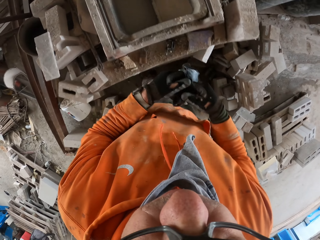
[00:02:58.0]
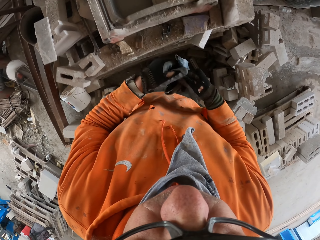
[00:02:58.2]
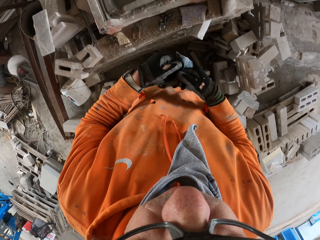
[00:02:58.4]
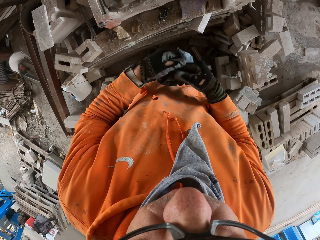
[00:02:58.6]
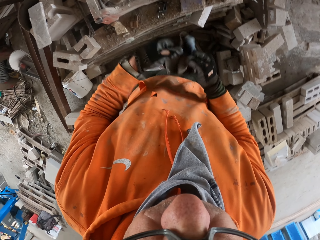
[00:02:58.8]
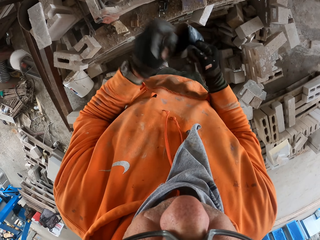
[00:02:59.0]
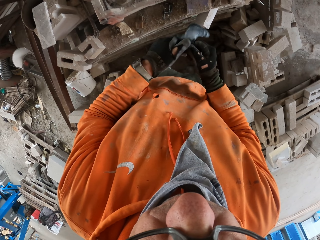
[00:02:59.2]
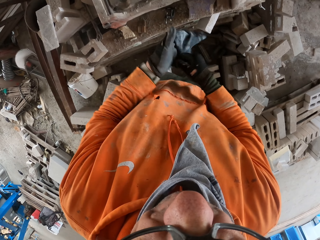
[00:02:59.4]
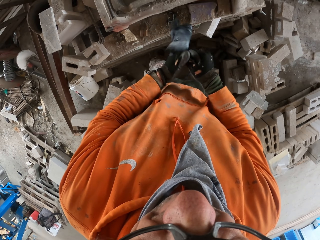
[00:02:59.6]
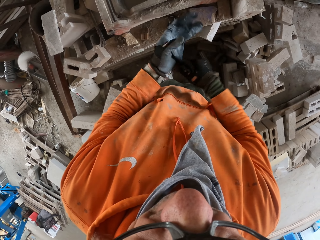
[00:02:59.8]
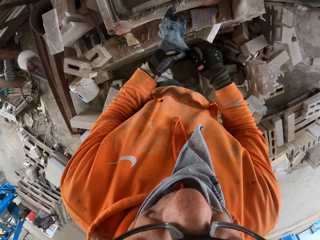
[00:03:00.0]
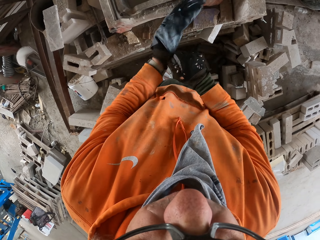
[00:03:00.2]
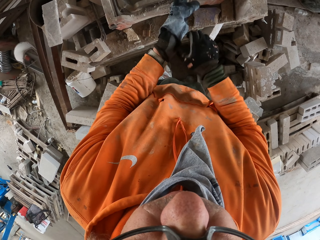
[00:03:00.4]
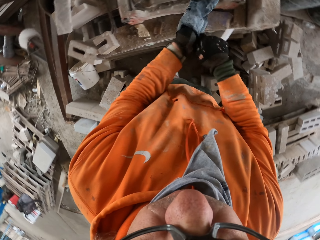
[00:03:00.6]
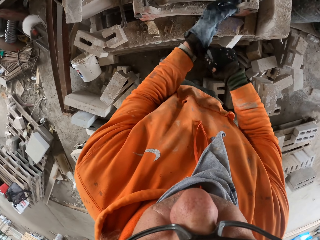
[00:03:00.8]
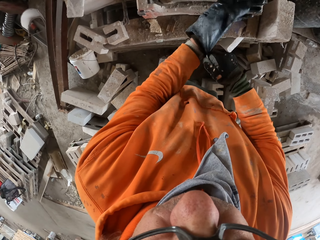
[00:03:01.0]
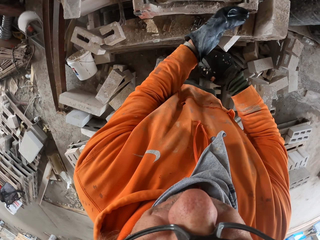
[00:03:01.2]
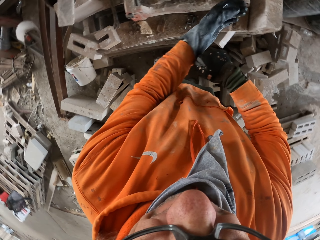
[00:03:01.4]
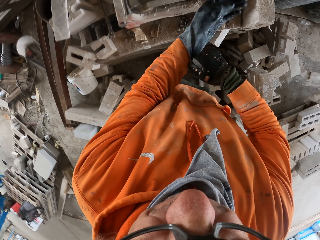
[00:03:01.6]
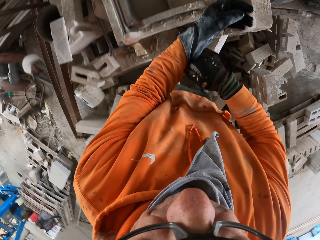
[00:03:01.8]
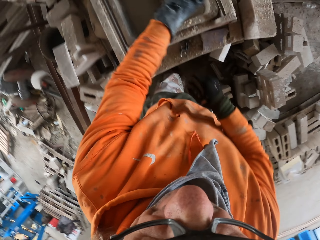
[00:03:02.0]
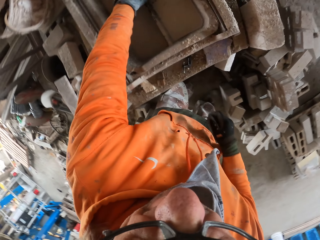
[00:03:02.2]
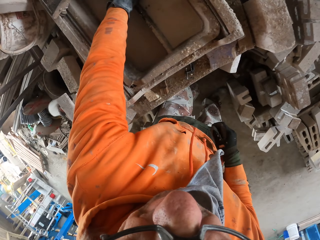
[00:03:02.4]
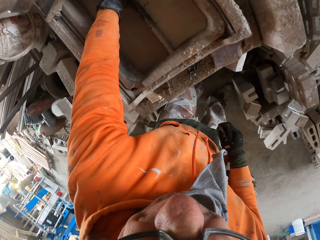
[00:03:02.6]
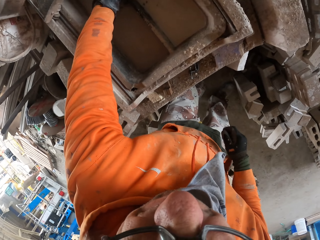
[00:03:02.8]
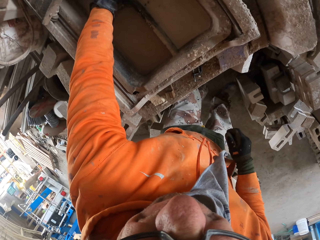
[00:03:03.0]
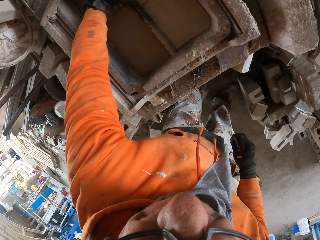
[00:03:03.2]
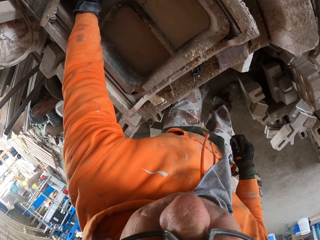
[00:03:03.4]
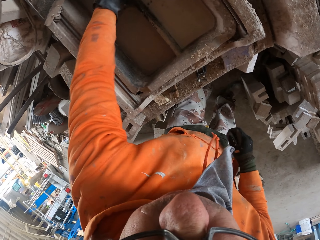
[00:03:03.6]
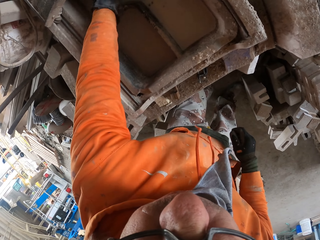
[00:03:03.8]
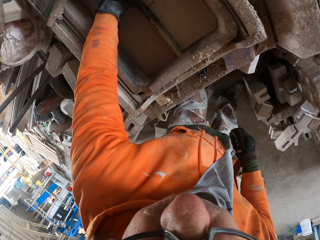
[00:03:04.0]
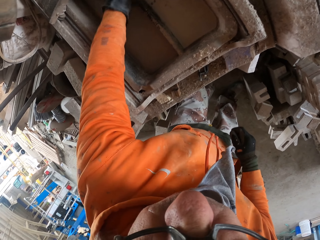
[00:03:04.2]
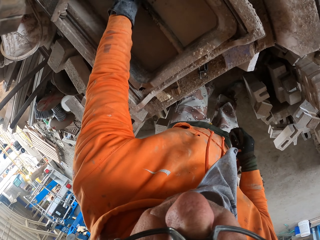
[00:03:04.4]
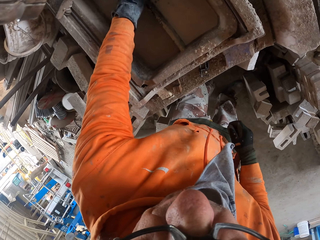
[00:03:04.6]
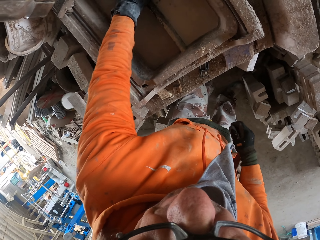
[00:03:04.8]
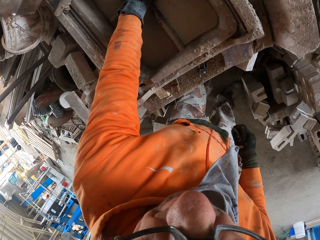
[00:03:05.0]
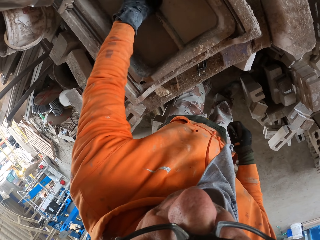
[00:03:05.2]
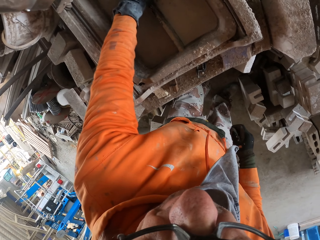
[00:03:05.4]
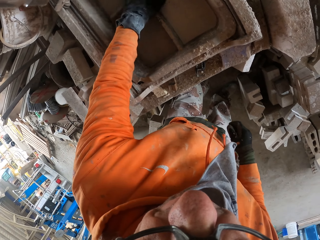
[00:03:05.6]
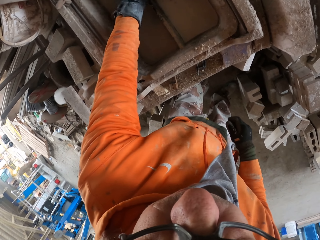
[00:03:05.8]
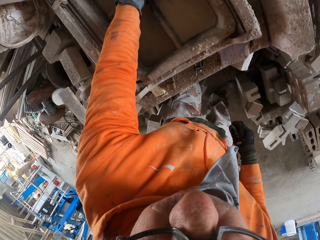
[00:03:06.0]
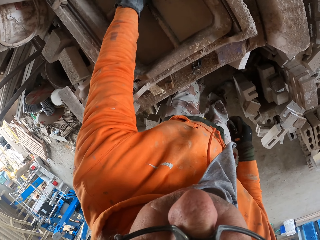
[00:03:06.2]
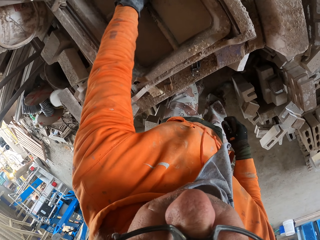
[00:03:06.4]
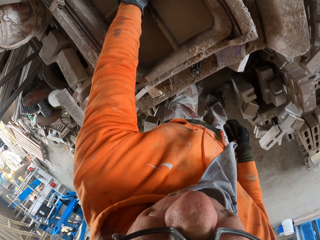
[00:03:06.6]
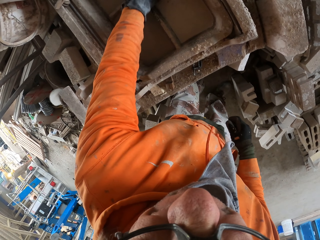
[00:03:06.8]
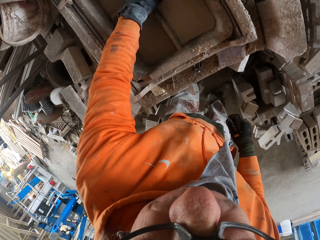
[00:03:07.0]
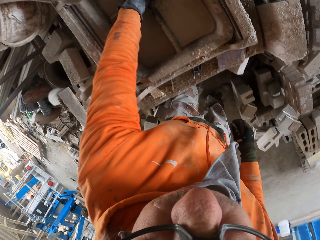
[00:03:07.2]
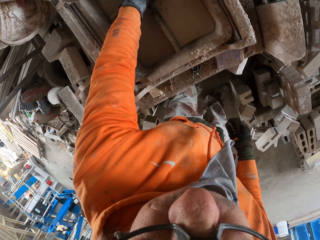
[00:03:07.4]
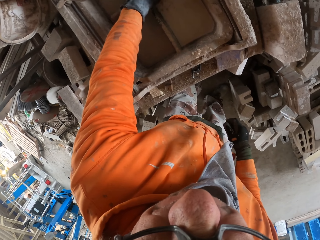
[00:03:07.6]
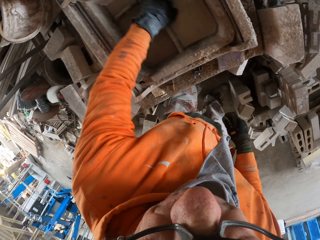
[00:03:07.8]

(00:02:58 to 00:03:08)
The camera wearer wears the gloves. They adjust a machine and hold the machine.

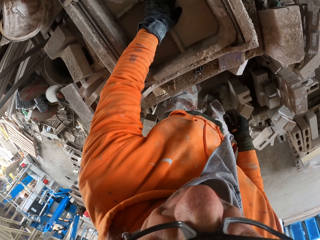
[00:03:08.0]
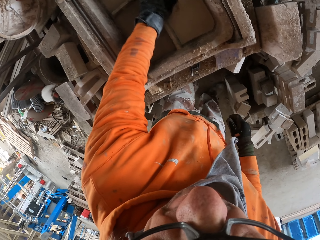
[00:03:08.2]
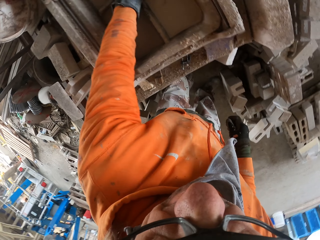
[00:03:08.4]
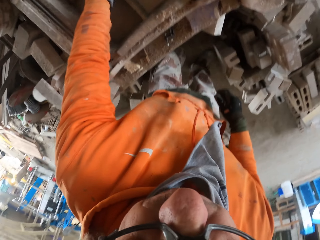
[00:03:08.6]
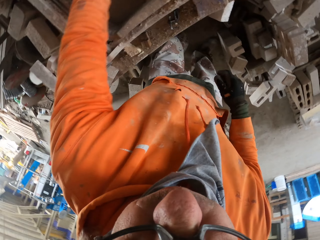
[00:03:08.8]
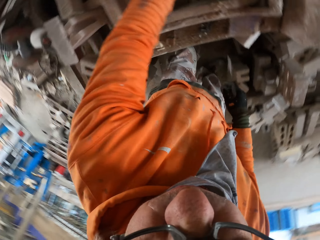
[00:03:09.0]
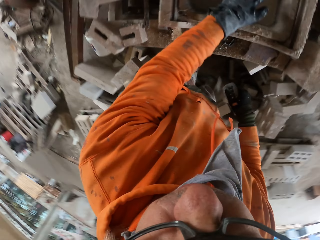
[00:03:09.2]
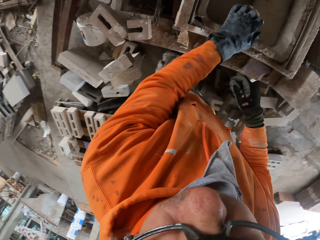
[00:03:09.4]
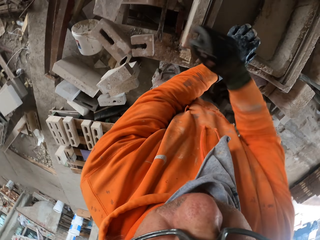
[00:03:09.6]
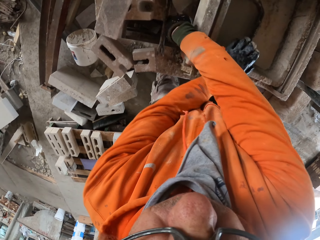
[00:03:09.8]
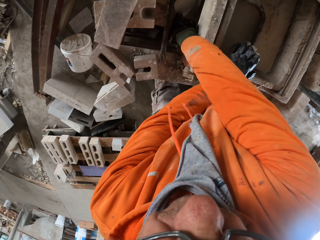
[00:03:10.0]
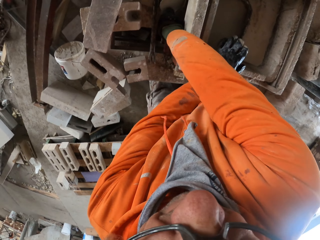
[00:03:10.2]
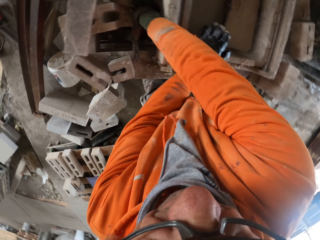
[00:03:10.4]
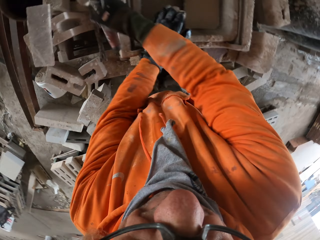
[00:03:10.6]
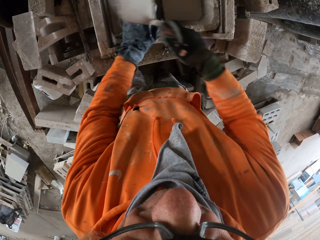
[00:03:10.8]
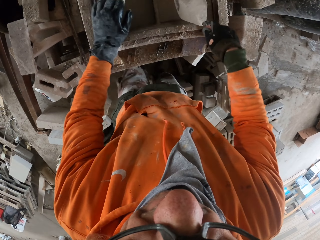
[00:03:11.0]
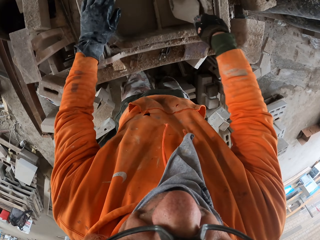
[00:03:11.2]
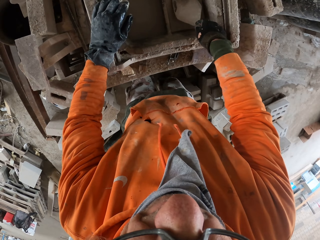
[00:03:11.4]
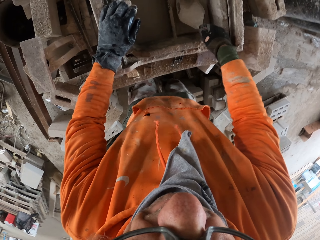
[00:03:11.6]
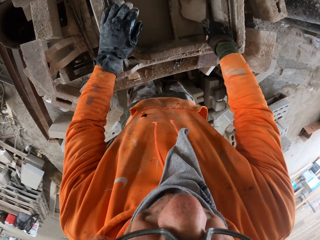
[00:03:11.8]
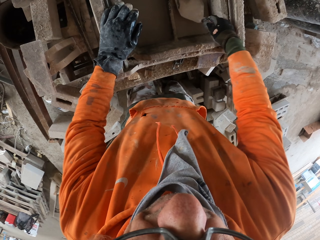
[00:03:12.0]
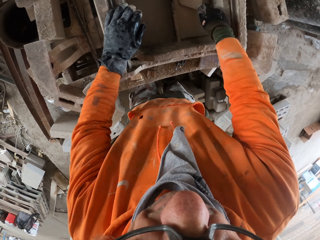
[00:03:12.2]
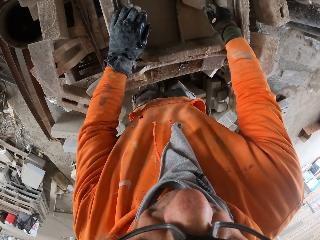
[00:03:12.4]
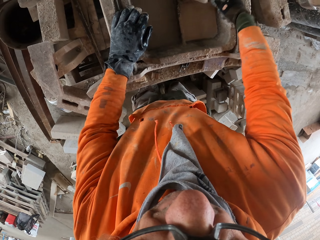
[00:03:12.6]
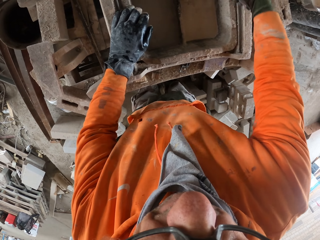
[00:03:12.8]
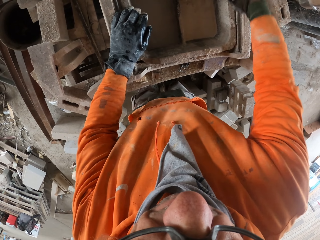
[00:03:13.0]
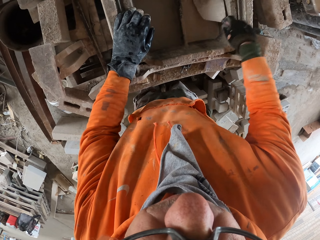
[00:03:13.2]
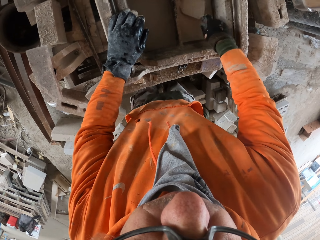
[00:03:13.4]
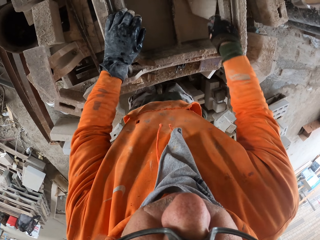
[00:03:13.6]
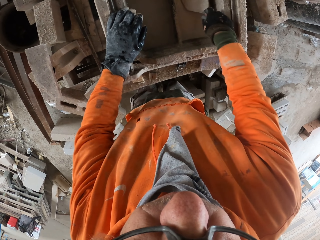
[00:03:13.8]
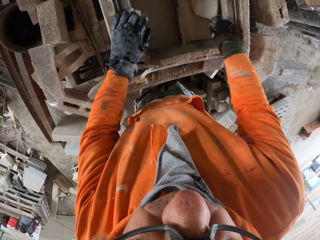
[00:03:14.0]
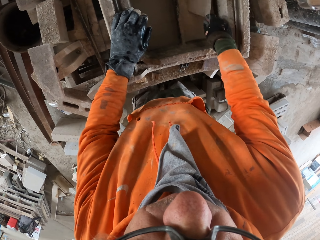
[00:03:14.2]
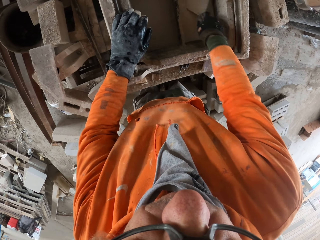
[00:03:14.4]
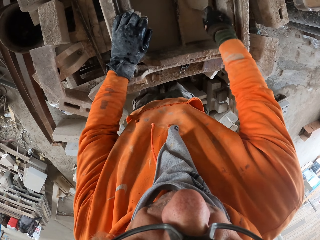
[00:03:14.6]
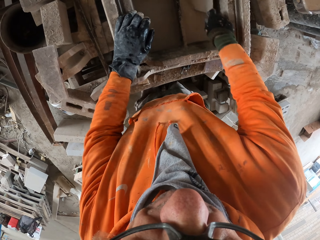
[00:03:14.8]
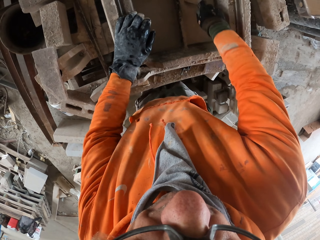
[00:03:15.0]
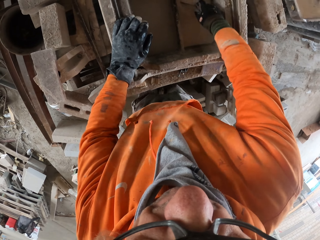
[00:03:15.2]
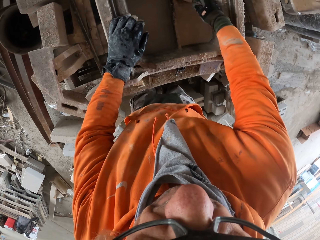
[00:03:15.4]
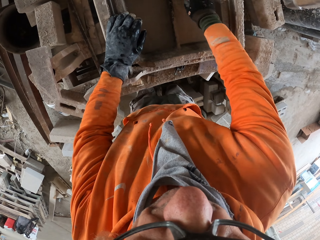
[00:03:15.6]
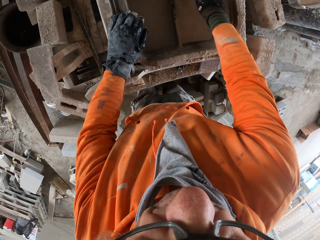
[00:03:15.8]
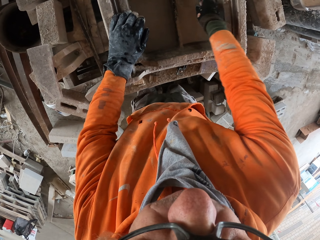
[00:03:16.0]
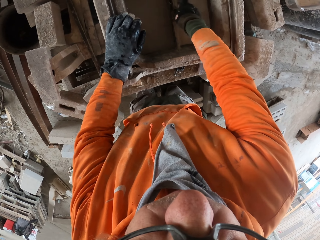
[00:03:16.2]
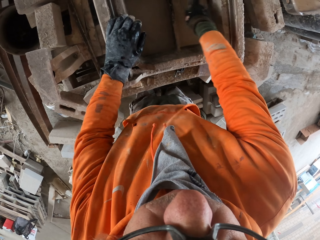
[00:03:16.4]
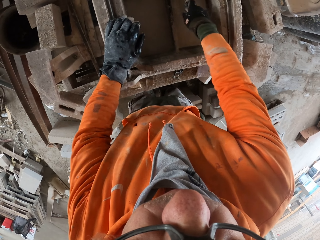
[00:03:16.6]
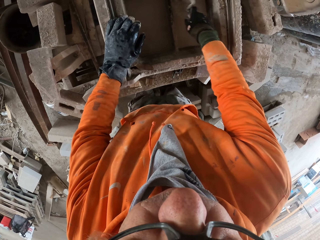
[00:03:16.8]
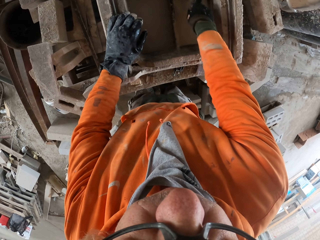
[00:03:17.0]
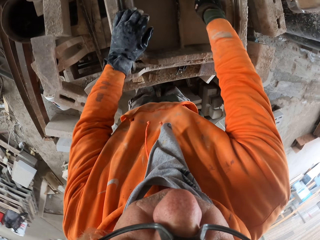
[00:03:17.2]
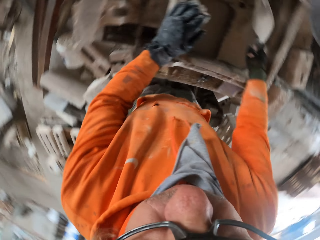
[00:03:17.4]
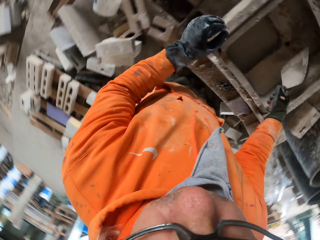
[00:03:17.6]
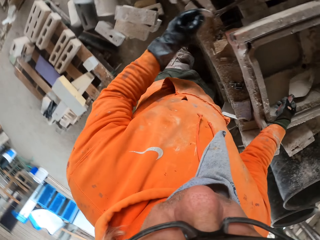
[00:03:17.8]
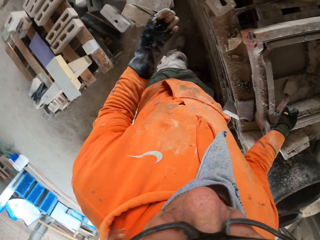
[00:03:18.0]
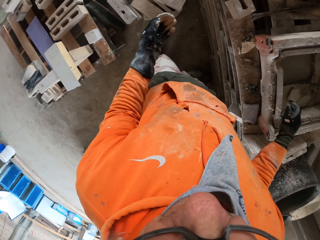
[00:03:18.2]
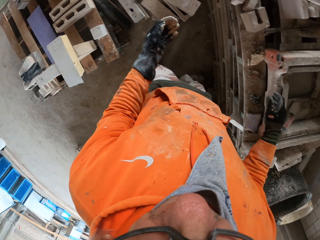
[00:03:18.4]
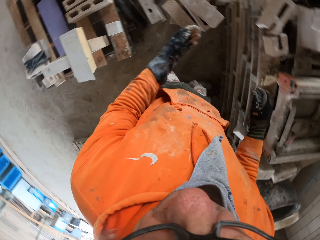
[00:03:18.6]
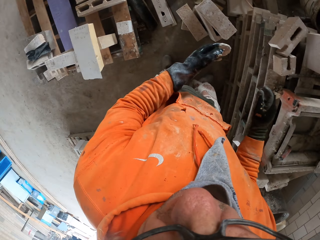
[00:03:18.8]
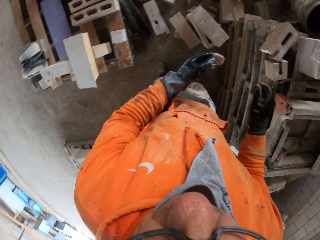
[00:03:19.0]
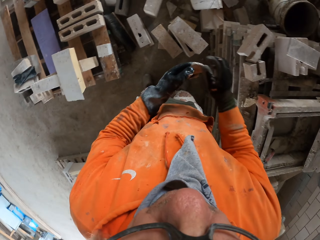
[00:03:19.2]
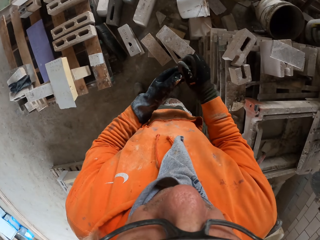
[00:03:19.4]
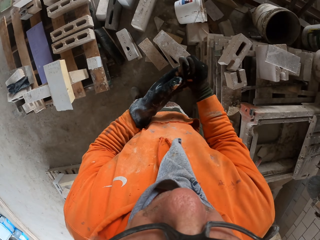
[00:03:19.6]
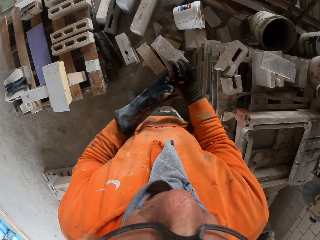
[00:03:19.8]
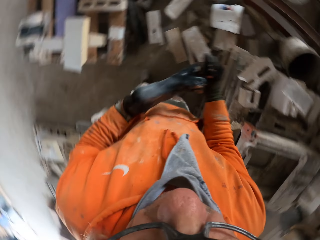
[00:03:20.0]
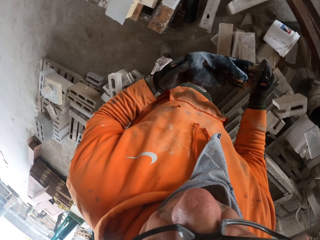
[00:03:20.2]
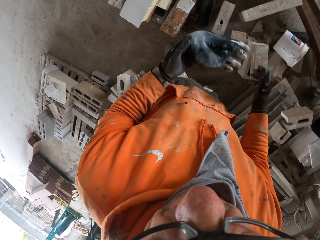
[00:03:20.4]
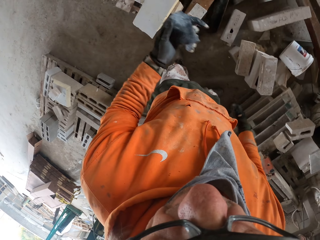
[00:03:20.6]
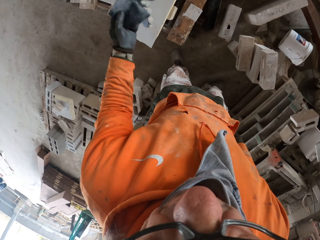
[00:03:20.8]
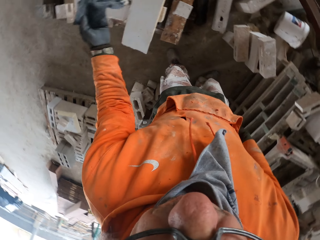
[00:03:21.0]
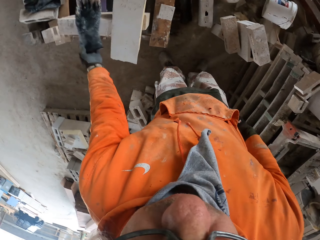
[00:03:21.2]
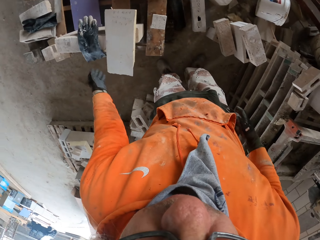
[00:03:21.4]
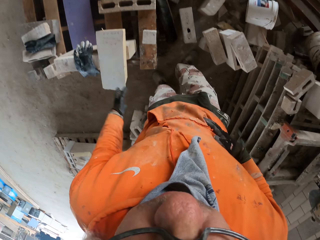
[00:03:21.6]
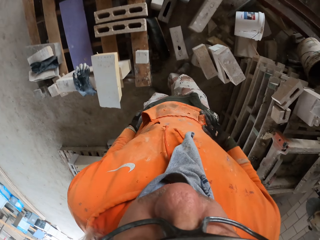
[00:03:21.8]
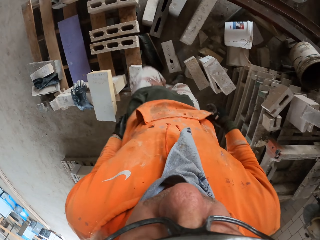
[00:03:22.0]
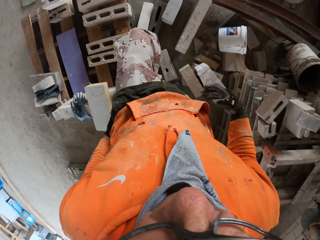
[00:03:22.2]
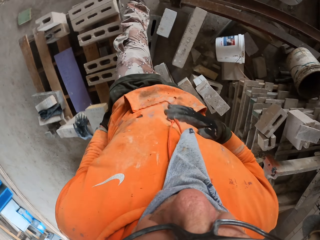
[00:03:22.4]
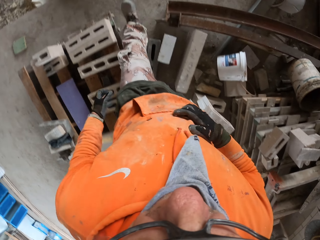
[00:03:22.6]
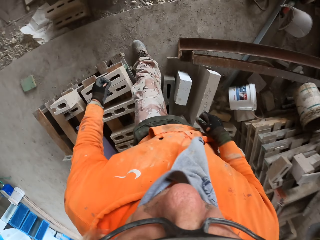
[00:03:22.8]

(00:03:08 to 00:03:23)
The camera wearer picks up a trowel. They remove the dirt on the machine. They spread concrete on the machine. They look around a room and walk around the room. They remove the gloves and put down the gloves. They walk around the room.
